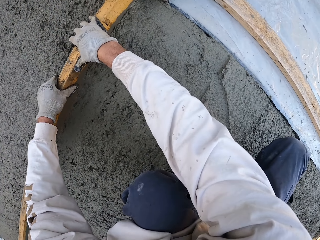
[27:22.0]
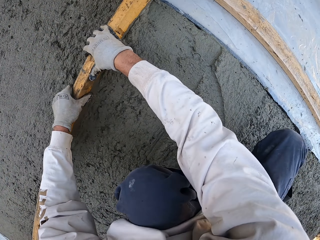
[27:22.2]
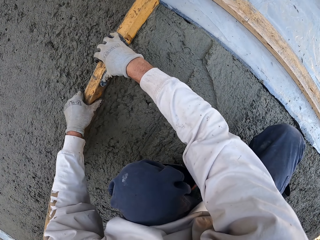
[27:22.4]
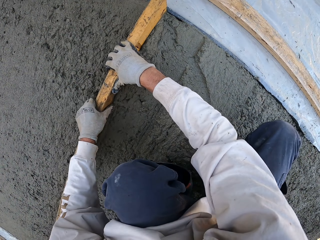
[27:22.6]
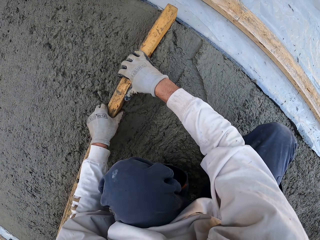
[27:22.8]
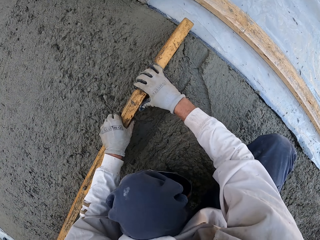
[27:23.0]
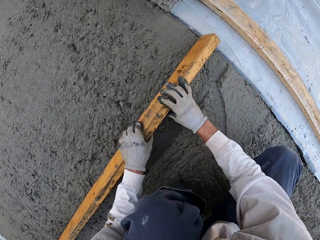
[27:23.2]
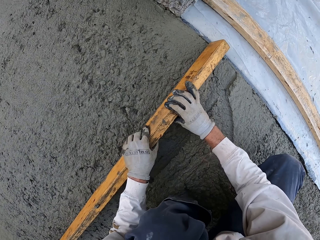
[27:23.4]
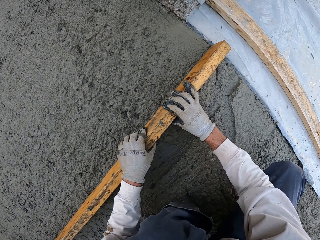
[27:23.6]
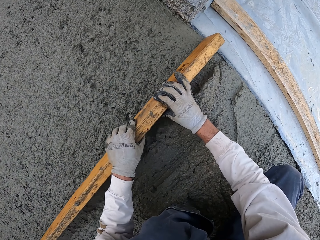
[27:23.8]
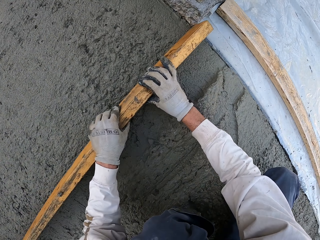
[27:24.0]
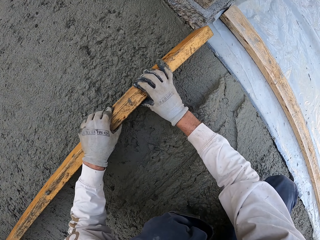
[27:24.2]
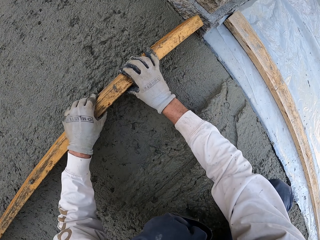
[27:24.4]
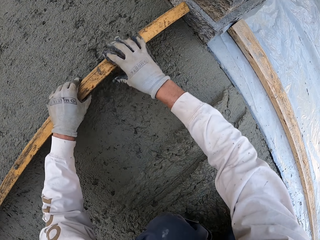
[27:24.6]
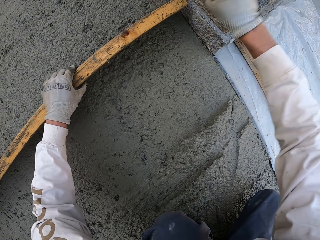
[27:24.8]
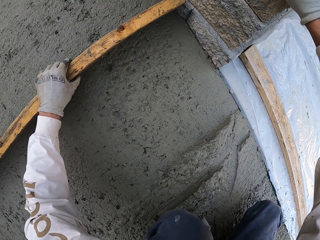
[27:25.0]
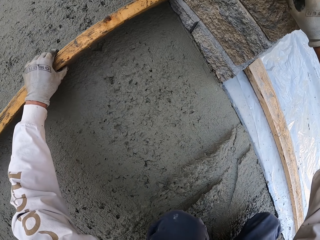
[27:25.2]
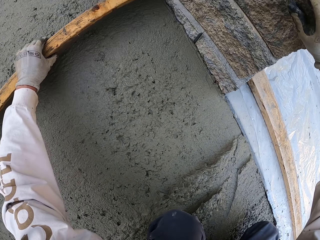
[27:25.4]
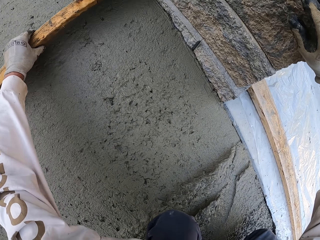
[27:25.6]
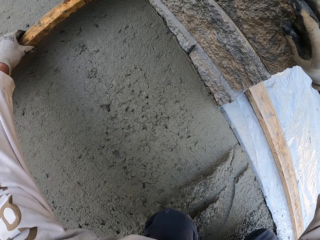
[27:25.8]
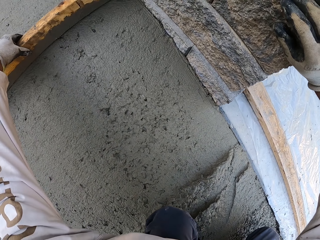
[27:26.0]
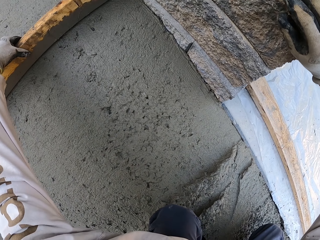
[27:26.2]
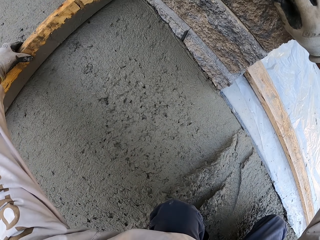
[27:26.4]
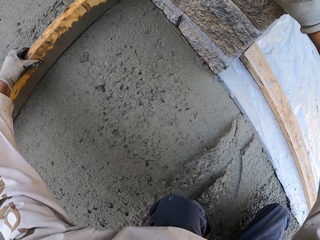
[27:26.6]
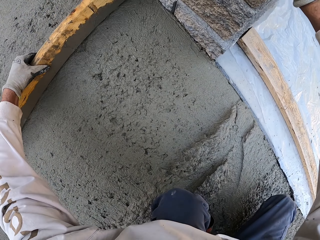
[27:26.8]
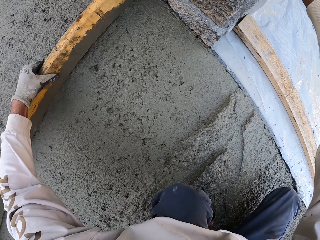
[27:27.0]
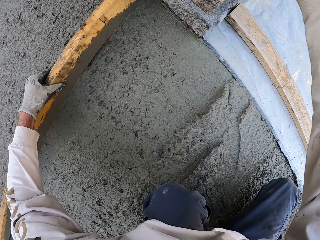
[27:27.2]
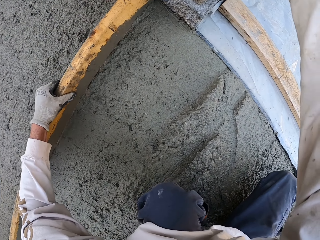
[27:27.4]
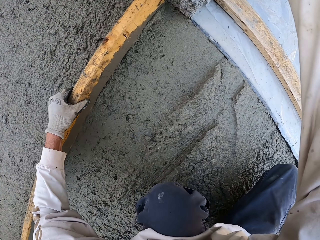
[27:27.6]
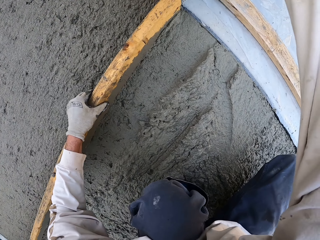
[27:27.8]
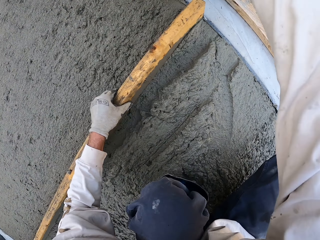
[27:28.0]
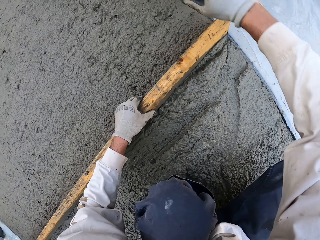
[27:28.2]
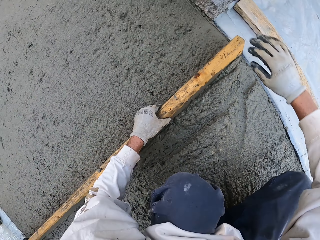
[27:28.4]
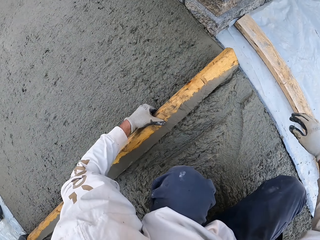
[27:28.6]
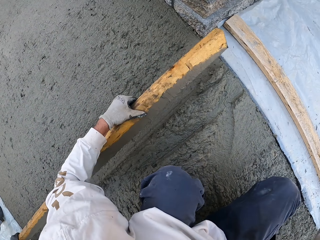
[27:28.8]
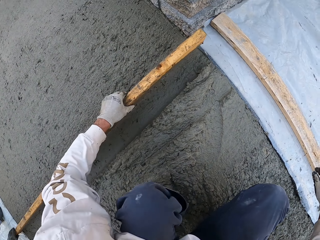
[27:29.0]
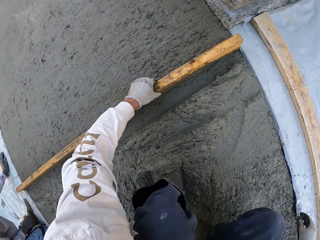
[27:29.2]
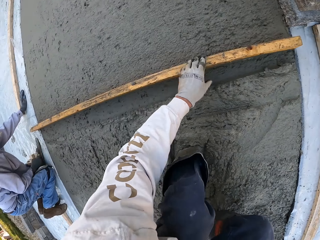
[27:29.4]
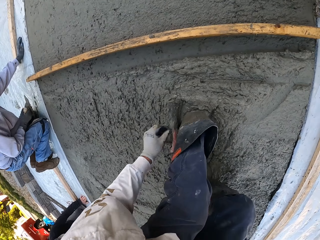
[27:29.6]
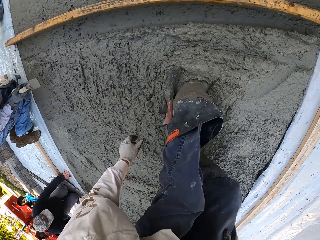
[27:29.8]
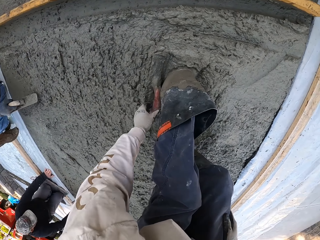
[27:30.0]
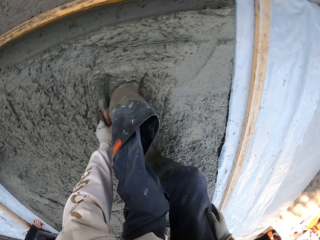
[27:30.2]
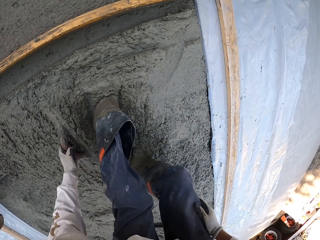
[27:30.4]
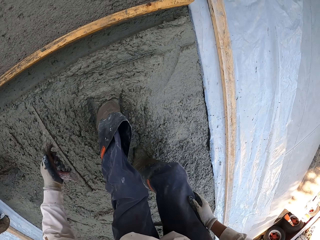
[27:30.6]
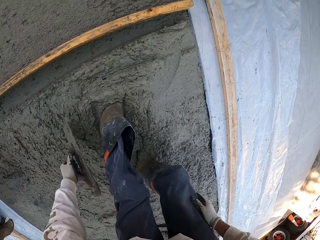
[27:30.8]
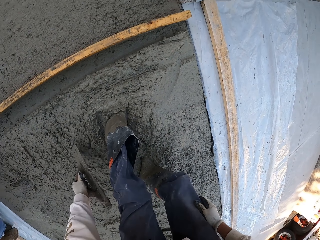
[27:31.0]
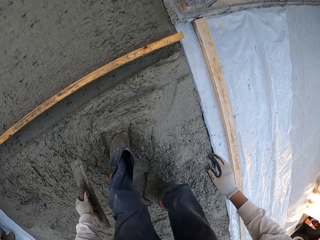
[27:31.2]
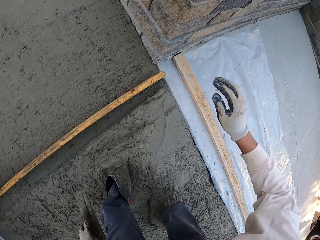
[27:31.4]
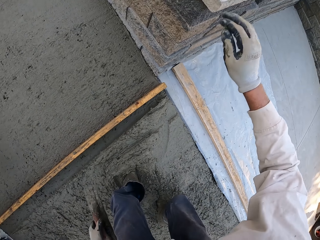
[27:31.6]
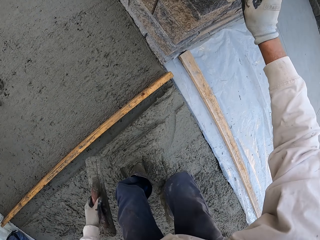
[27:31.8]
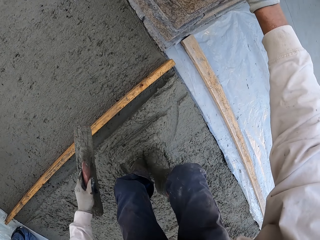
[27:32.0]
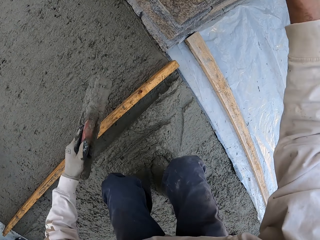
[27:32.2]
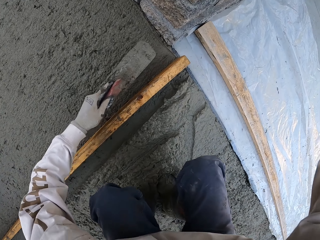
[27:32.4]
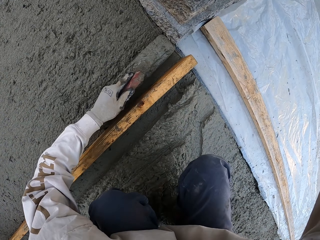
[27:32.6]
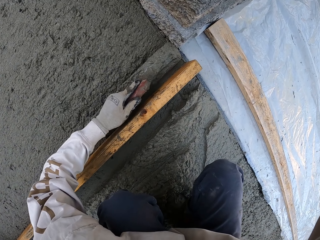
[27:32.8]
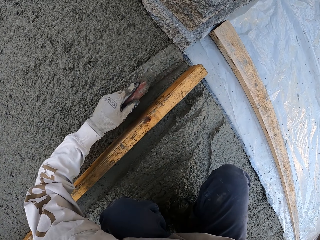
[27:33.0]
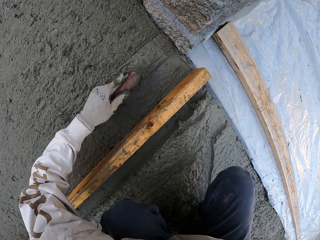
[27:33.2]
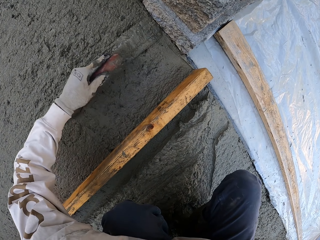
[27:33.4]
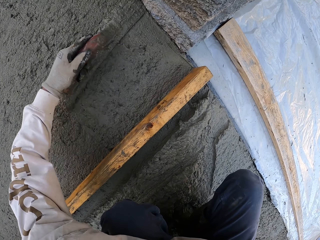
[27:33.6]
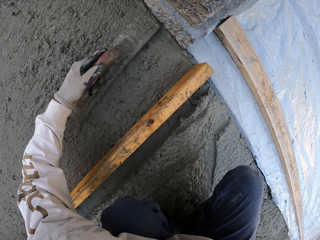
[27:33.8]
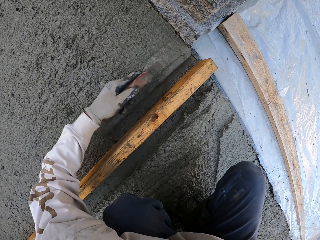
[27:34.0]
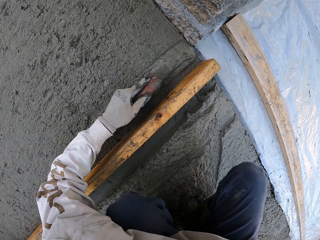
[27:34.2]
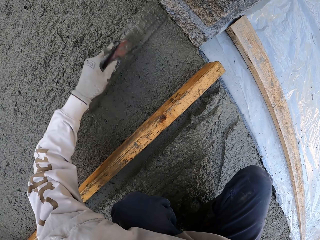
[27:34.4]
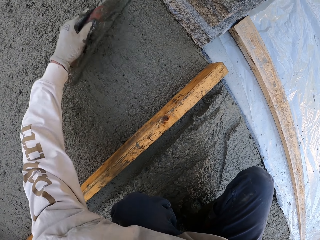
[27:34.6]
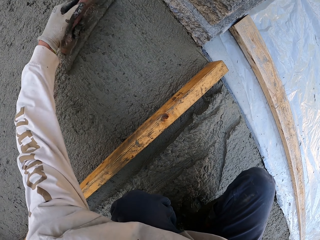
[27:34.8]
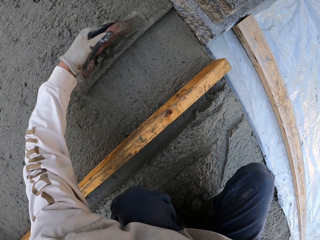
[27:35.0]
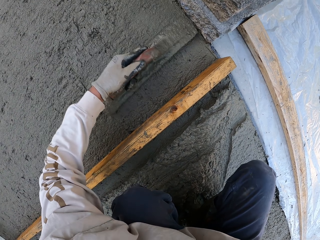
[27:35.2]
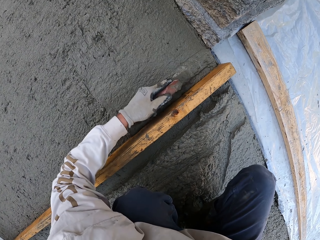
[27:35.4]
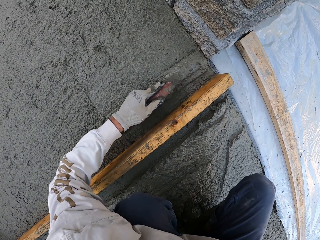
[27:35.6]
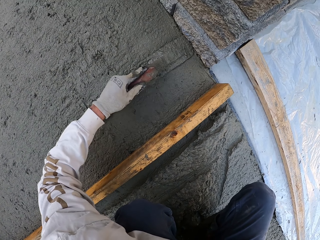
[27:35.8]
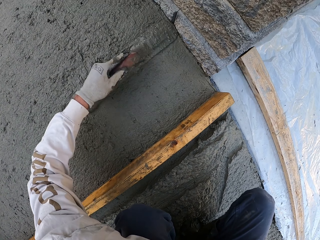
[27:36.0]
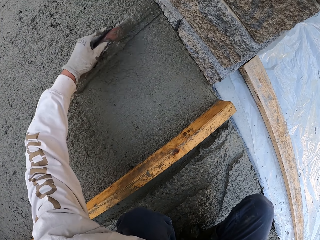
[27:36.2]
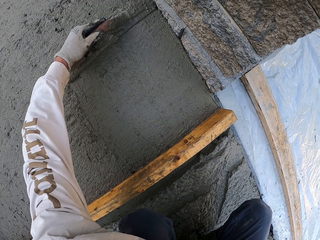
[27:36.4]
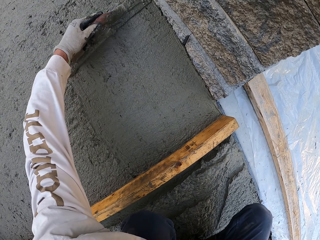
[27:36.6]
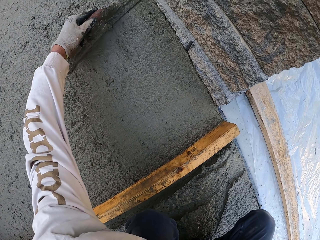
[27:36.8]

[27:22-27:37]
The camera wearer flattens the floor and holds the wood. They flatten the floor and touch the wall. They put the wood down. They look around. A man holds the midget trowel. The camera wearer picks up the midget trowel. They touch the wall. They flatten the floor. They spread plaster with the trowel.

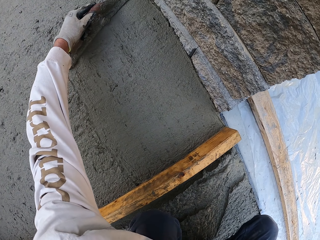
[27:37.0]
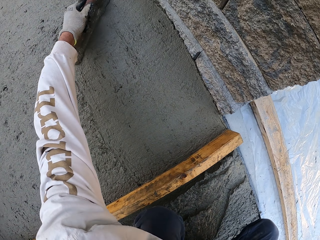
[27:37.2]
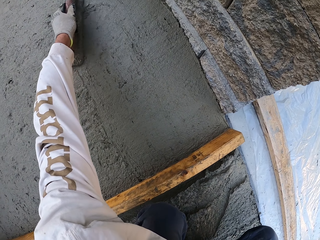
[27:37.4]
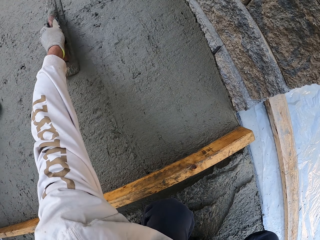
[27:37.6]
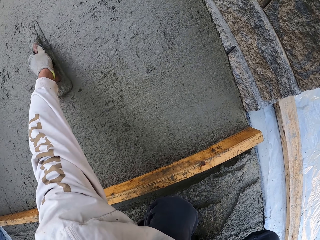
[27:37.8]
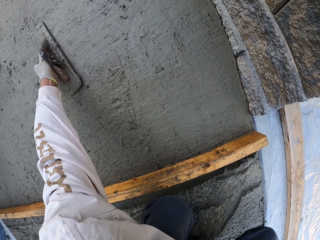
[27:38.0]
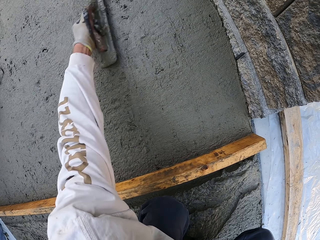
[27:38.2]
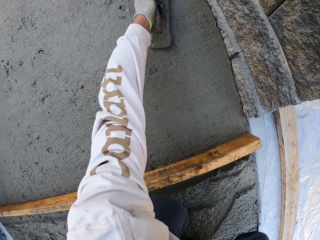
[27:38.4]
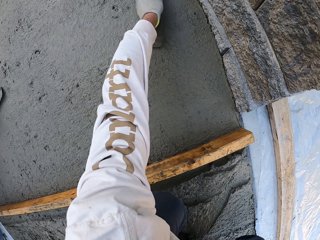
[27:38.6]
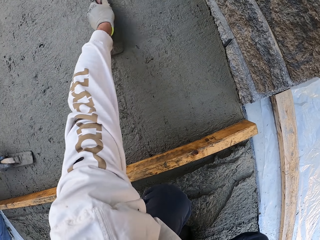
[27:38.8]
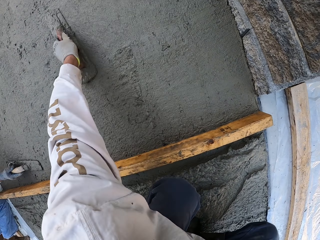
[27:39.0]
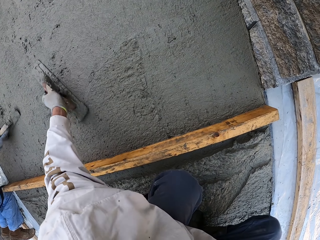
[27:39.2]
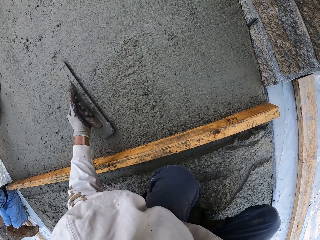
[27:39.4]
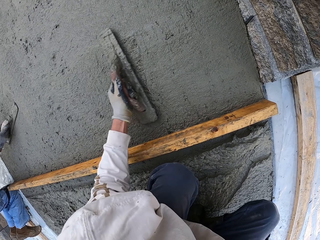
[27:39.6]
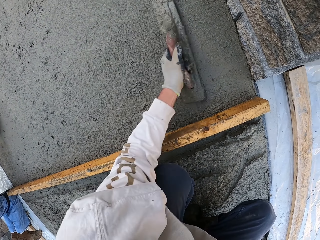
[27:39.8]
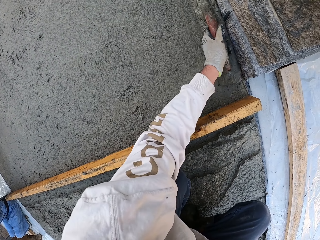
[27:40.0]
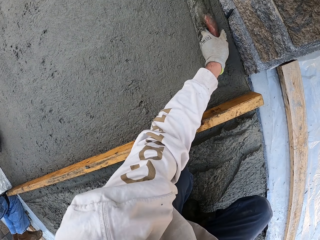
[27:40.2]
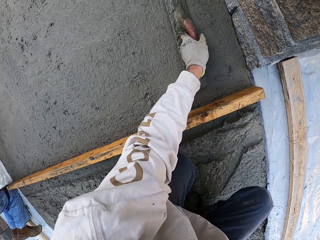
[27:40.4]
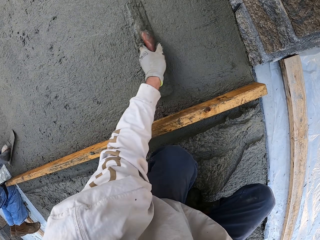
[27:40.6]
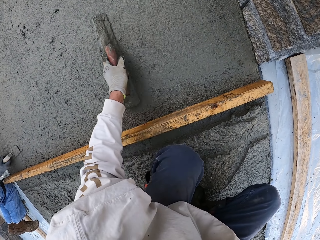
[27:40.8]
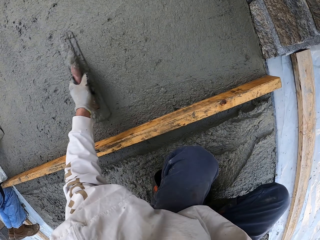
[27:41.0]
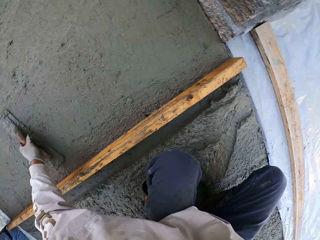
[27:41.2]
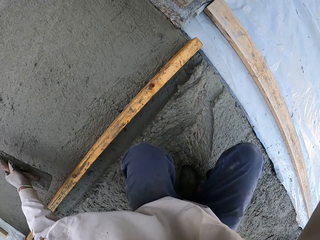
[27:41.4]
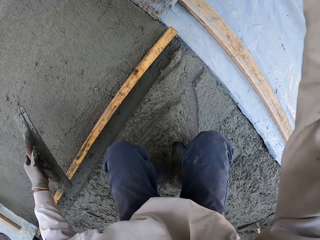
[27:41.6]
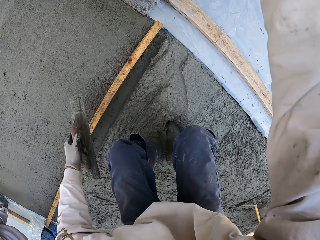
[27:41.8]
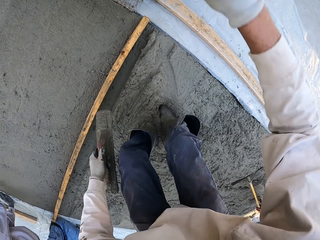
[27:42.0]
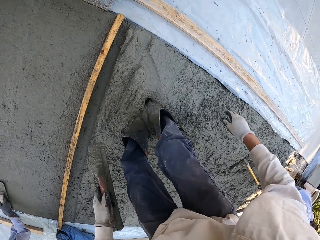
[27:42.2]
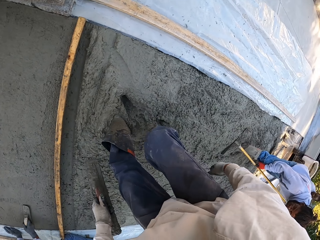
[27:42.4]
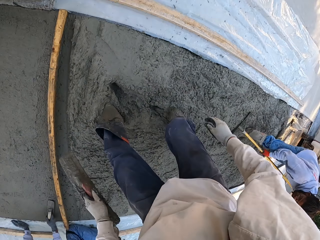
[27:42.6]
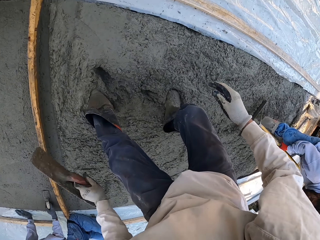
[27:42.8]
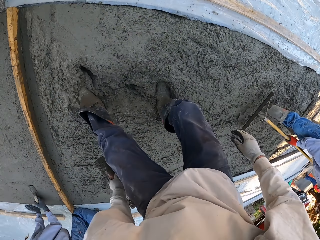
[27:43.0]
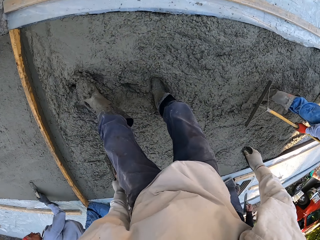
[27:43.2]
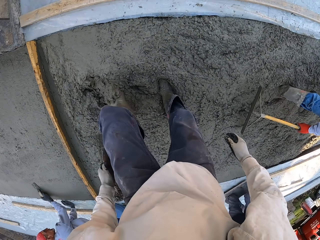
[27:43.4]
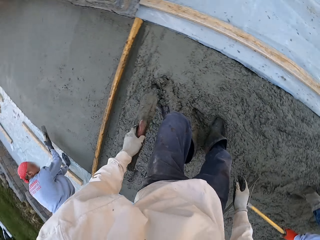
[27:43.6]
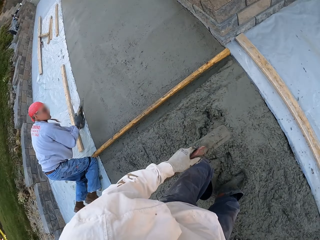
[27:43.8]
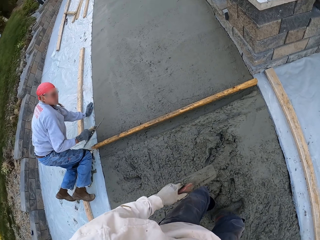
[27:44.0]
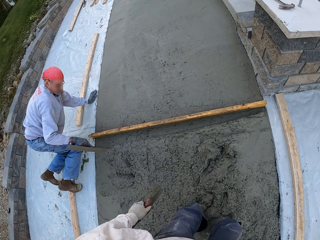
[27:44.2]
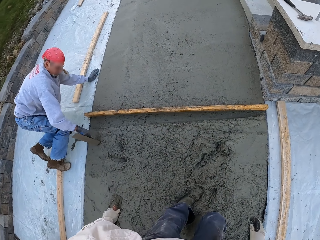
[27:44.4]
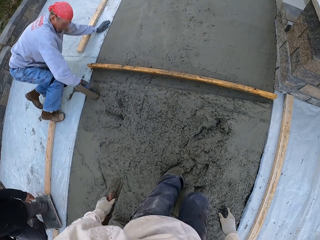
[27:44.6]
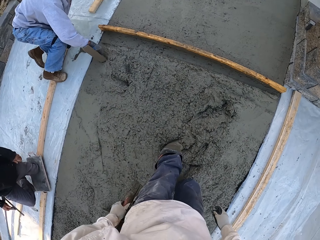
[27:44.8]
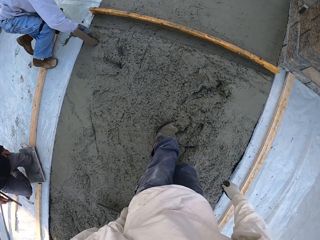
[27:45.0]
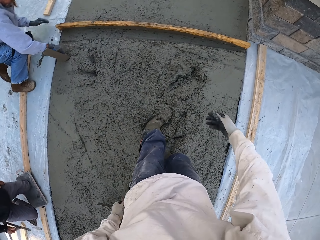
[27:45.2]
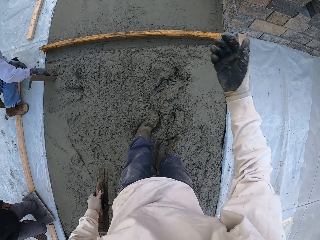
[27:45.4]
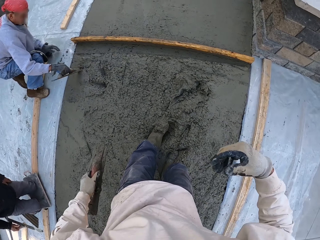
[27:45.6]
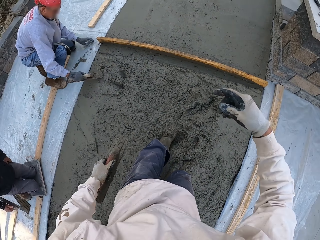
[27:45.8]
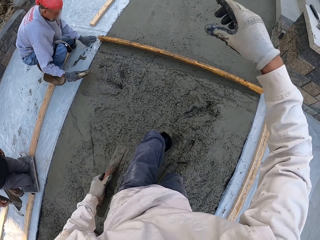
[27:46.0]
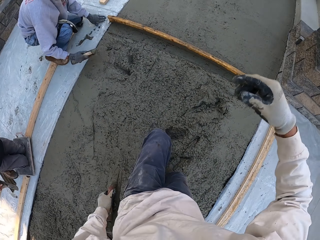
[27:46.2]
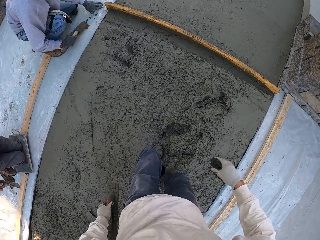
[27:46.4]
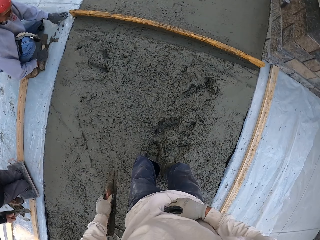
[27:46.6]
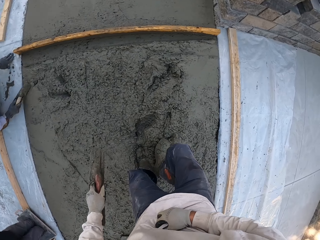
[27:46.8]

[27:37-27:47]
The camera wearer flattens the floor. A man flattens the floor. Another man flattens the floor. The camera wearer looks around. They look around again. The first man holds the midget trowel.
